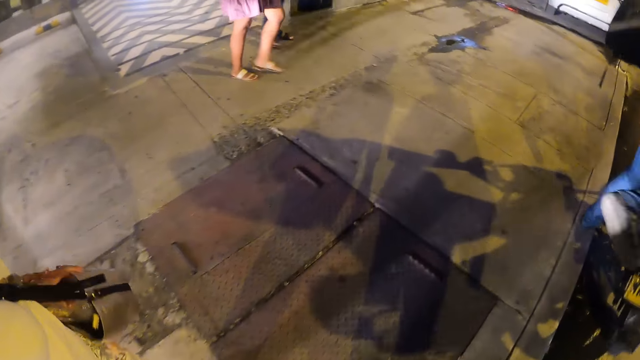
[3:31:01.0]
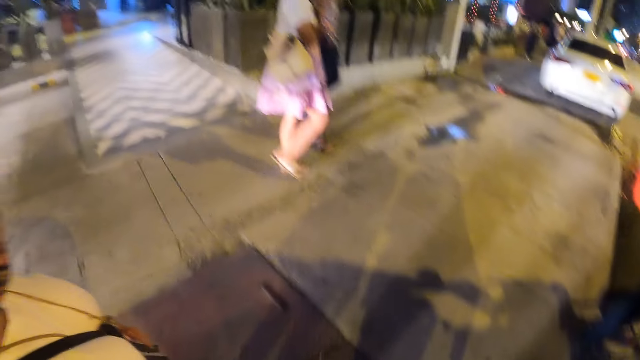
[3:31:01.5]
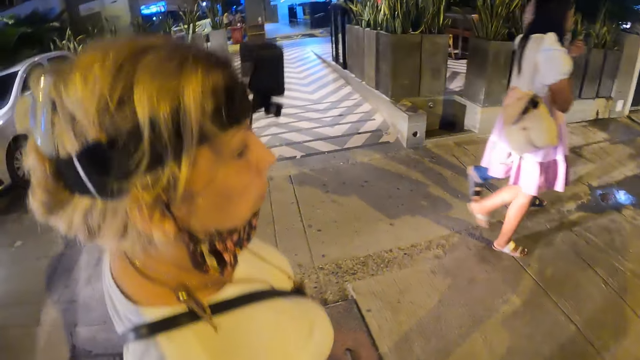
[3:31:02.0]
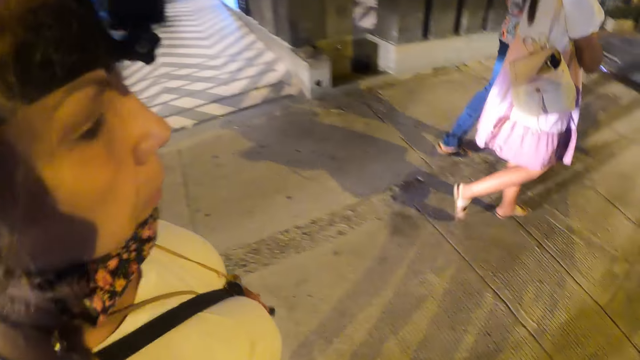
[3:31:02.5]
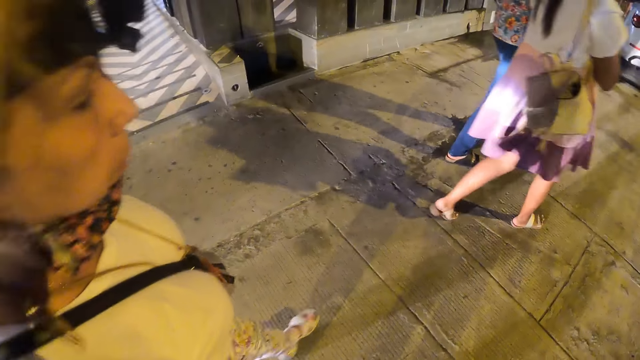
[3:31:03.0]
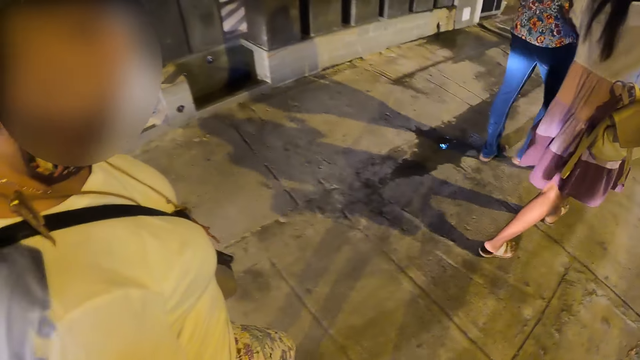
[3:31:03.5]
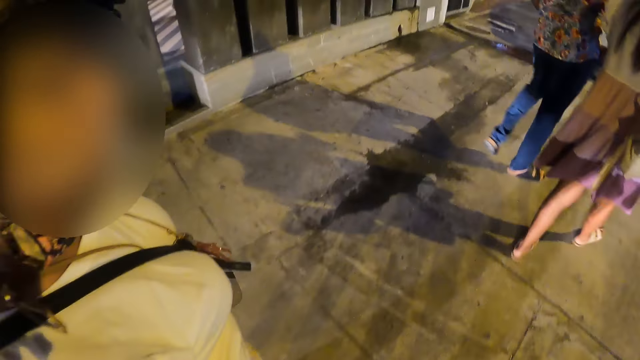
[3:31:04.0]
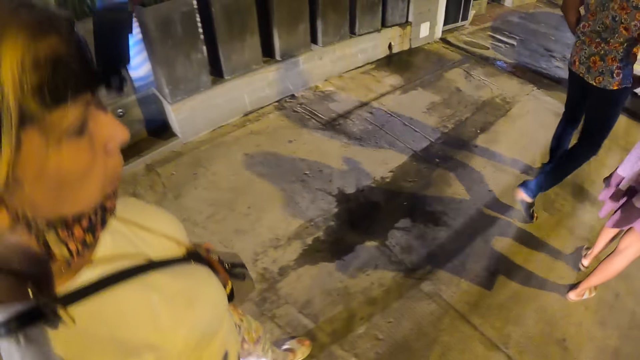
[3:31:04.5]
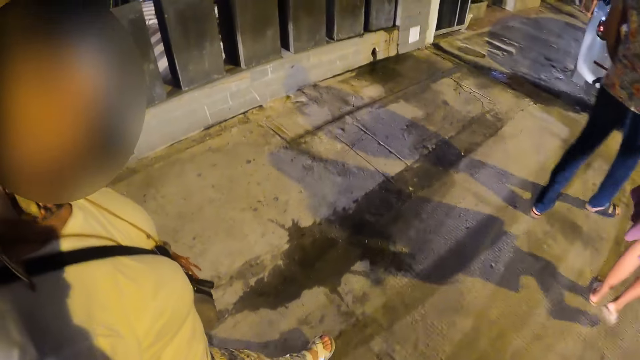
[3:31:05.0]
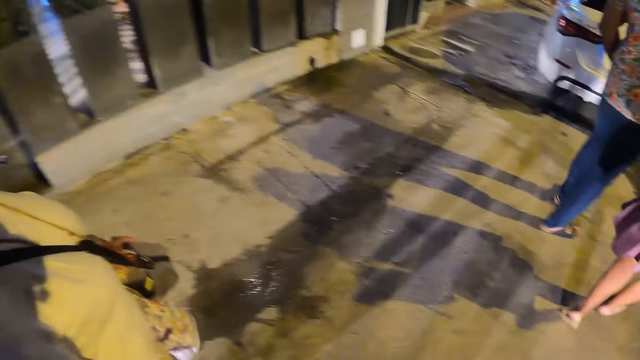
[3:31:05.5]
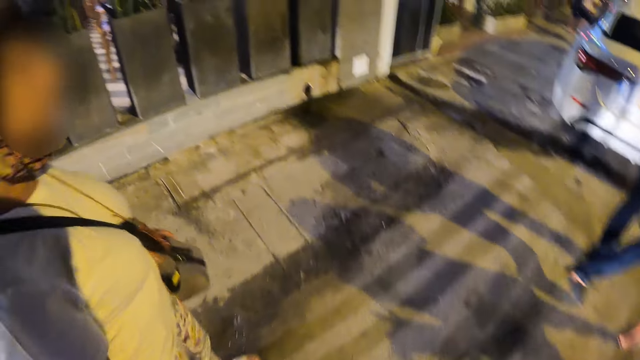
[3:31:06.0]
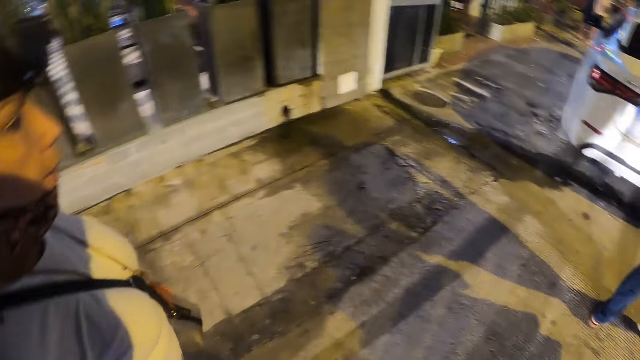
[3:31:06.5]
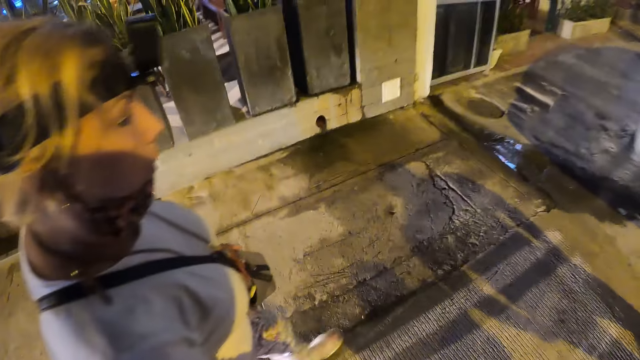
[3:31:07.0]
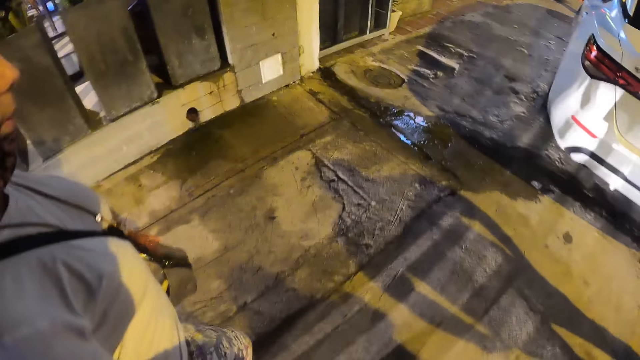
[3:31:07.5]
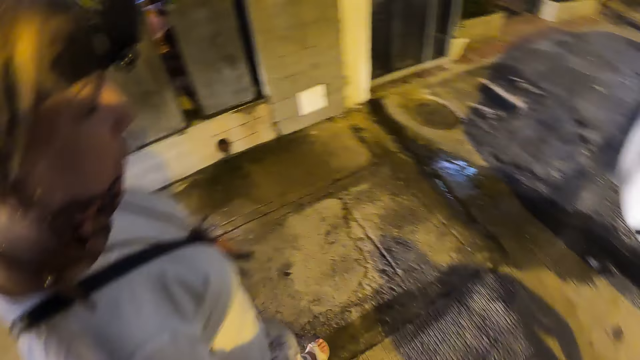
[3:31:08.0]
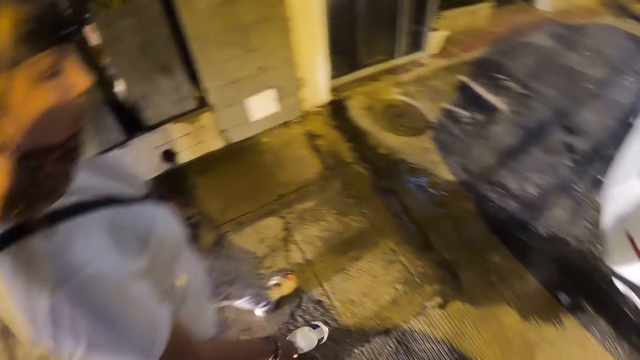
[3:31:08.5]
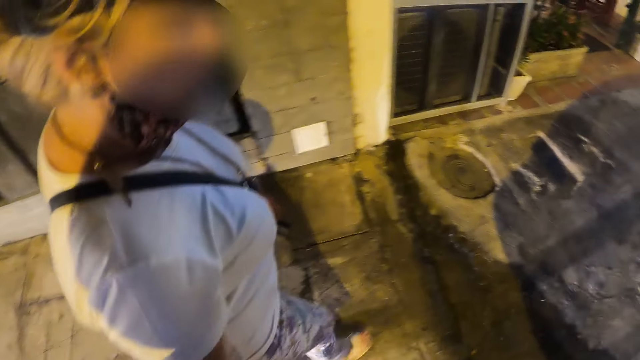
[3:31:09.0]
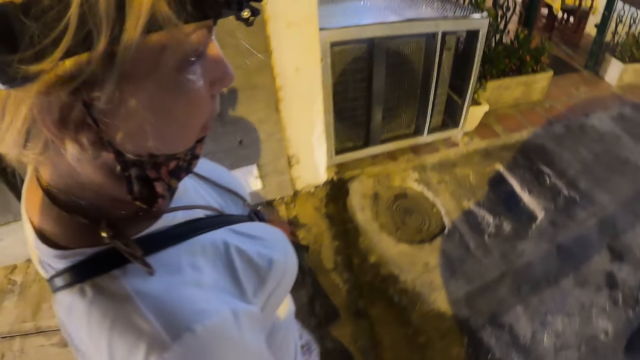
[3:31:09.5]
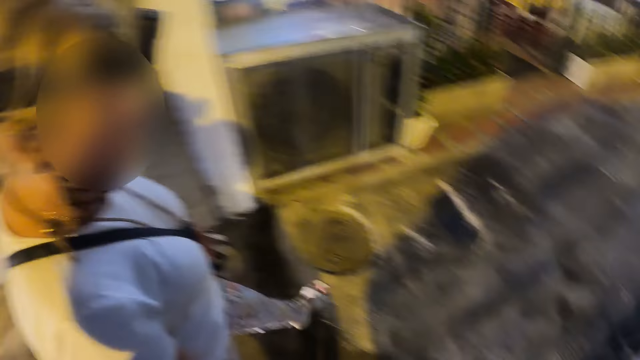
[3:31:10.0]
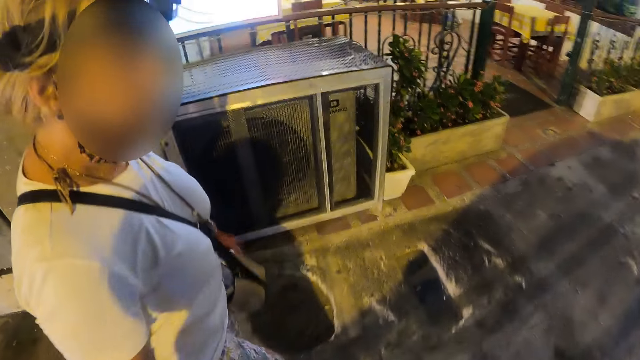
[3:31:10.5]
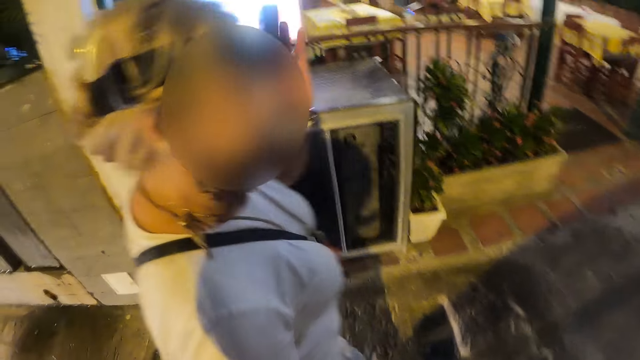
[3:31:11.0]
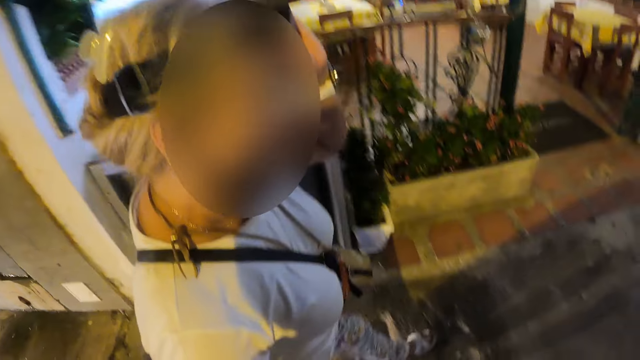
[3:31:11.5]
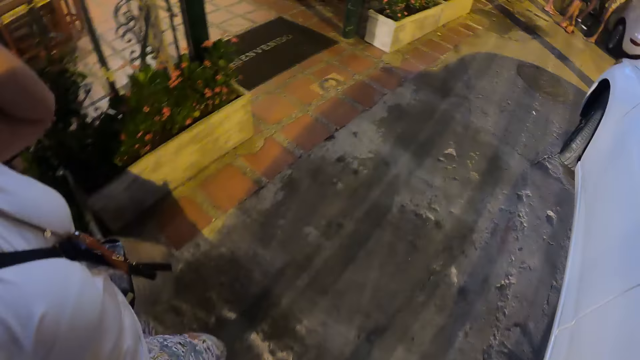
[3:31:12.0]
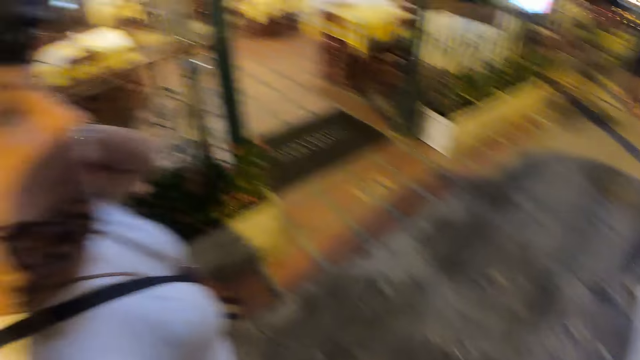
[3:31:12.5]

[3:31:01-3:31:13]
The camera wearer looks around.

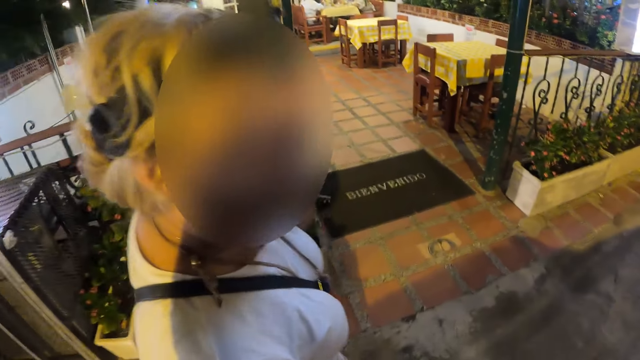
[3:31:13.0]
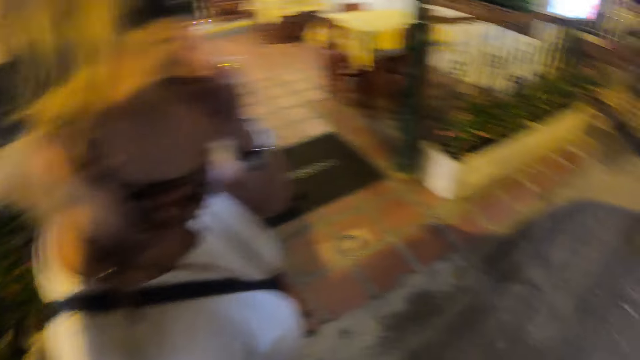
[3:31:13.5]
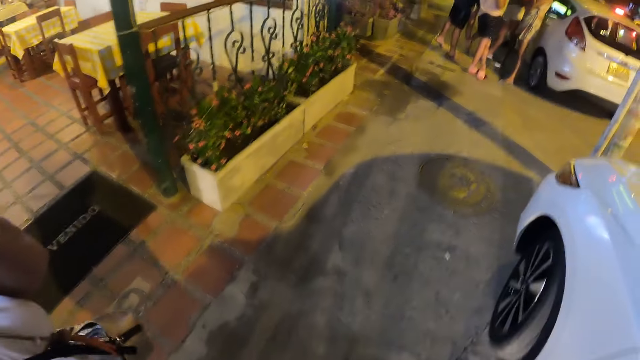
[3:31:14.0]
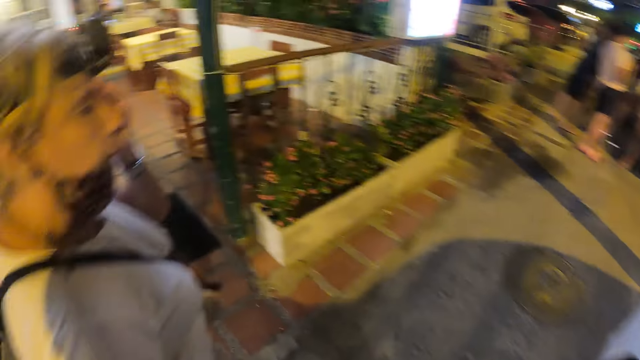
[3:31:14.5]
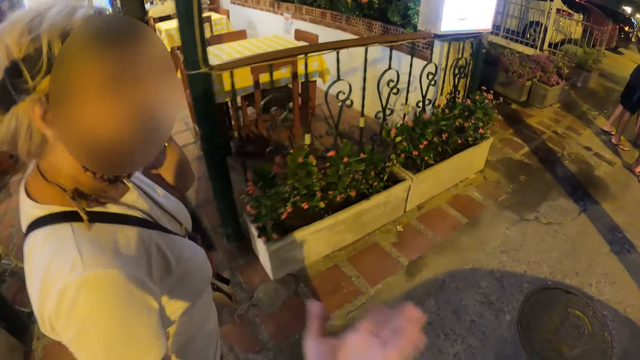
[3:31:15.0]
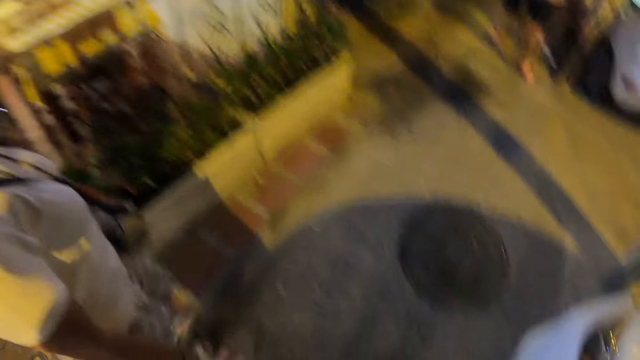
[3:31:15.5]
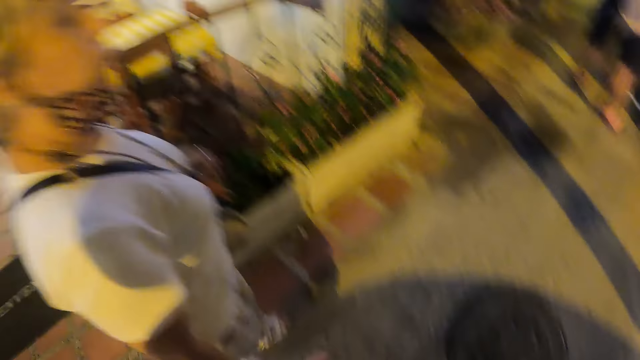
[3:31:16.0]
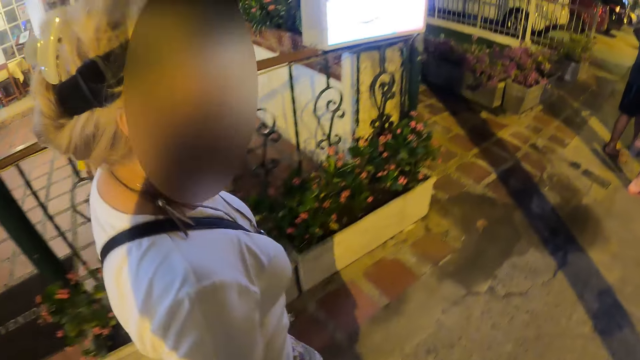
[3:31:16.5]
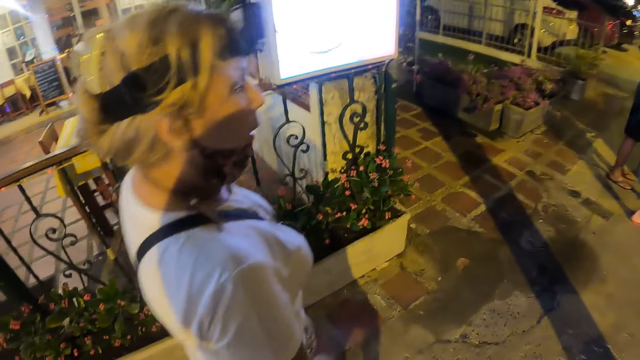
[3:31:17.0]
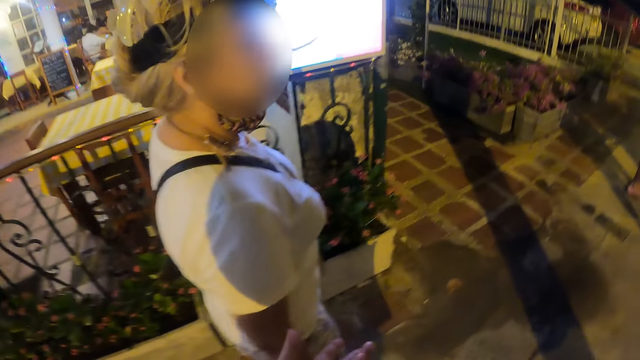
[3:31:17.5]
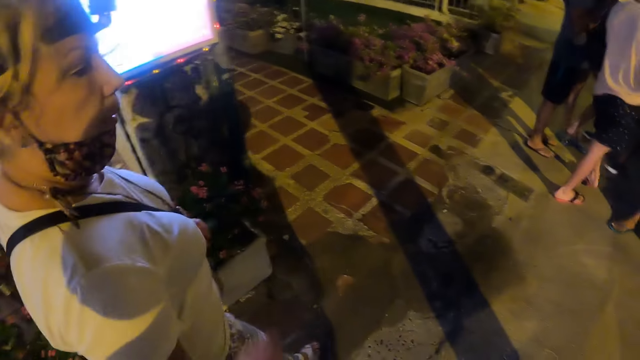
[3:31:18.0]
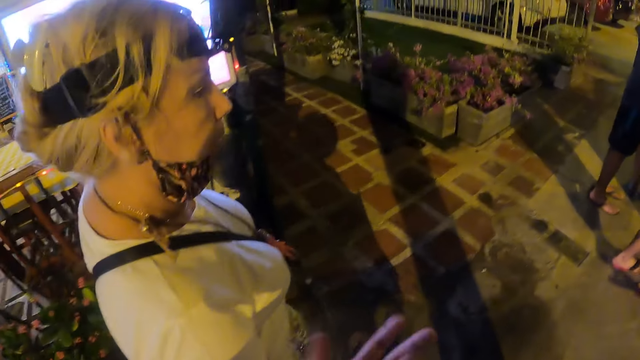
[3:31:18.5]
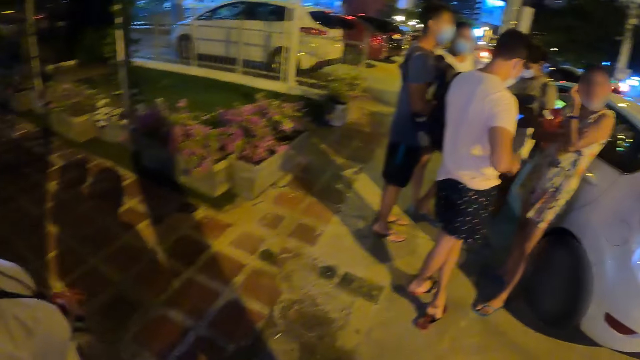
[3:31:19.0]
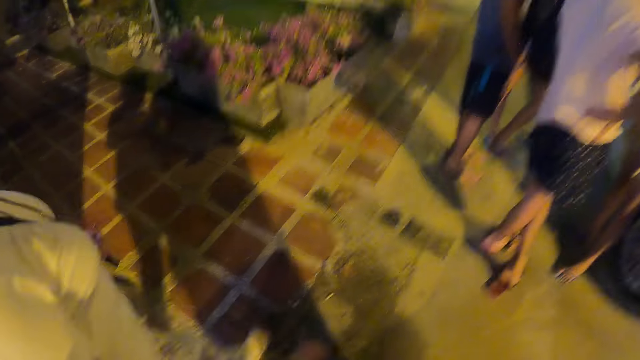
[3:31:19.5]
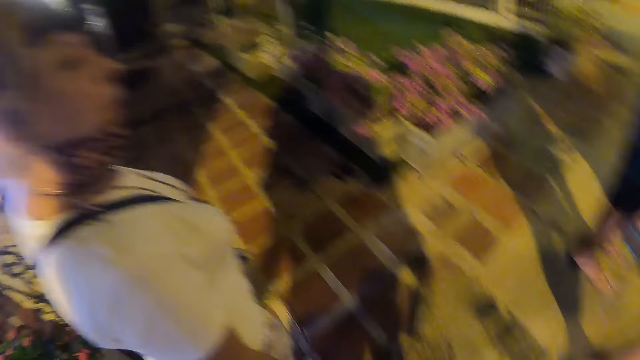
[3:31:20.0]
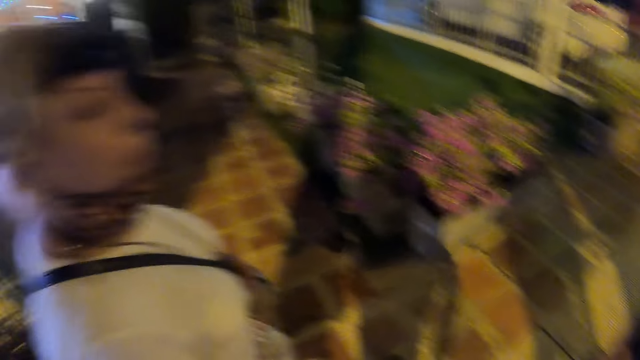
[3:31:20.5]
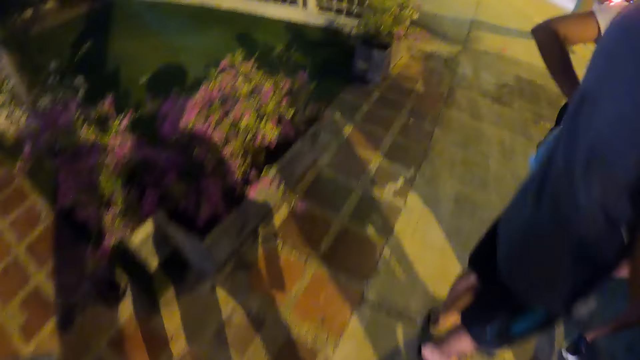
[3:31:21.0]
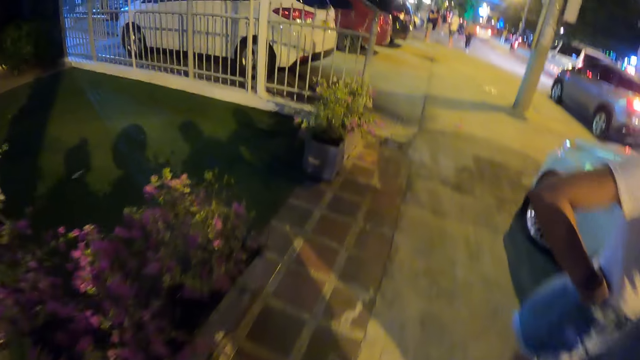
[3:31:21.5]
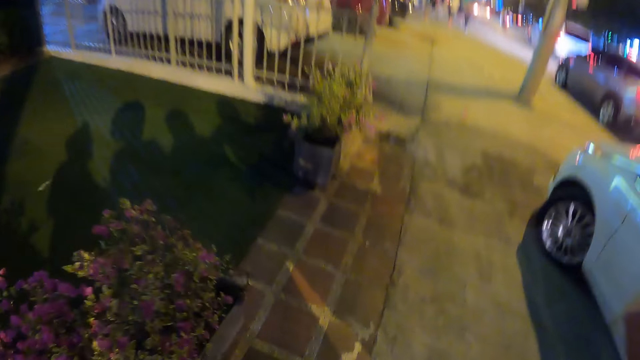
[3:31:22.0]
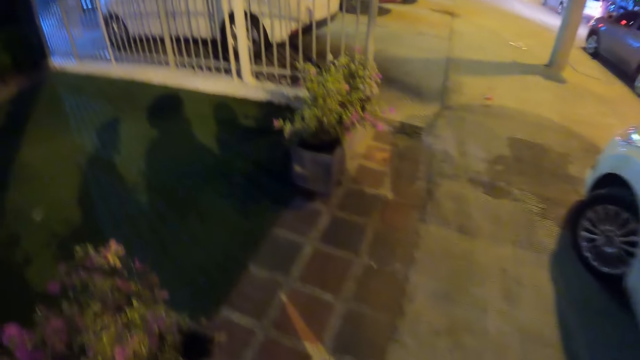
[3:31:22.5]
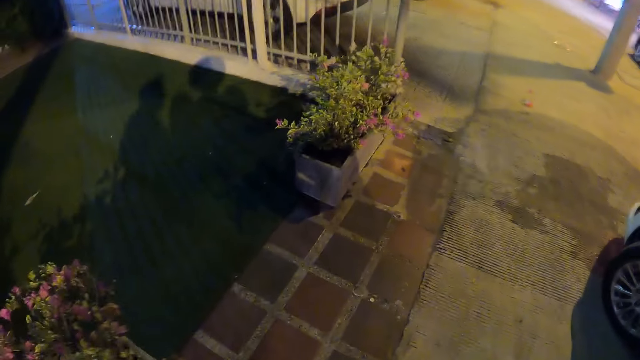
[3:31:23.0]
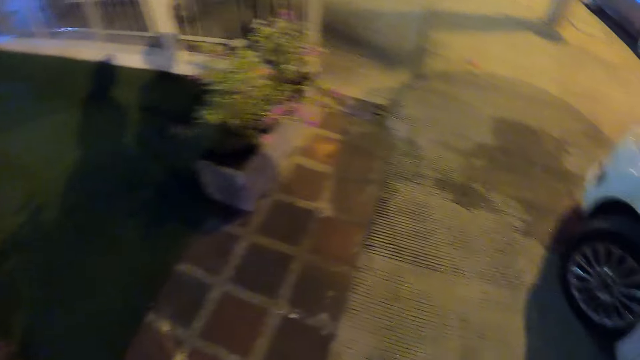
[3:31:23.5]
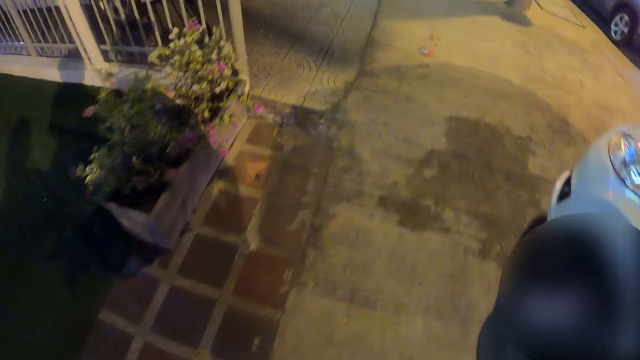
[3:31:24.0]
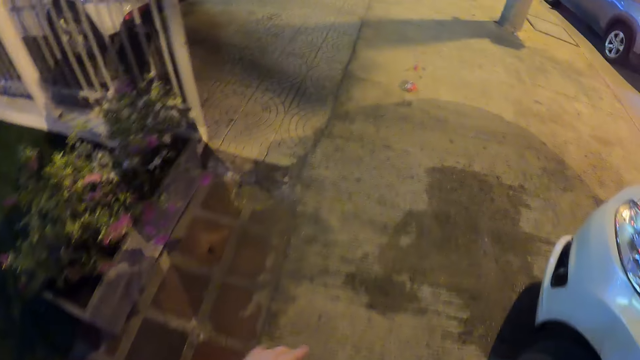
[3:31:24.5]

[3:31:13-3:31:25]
The camera wearer interacts with a person.
